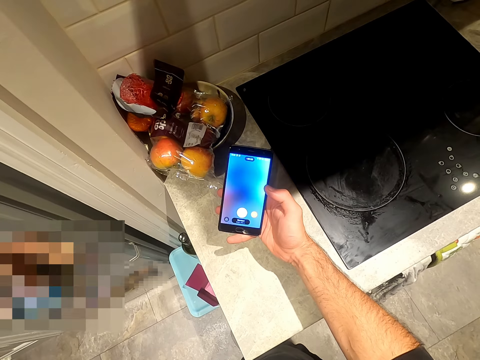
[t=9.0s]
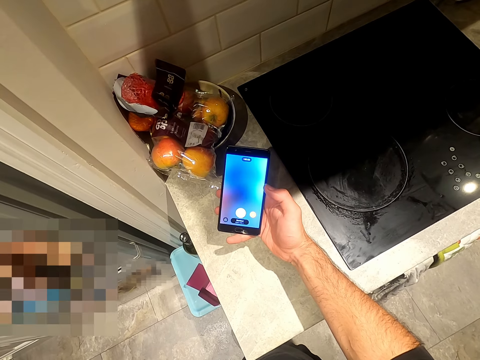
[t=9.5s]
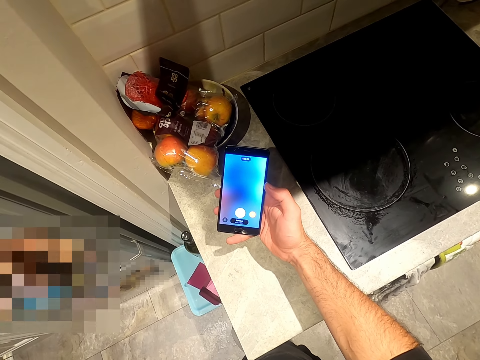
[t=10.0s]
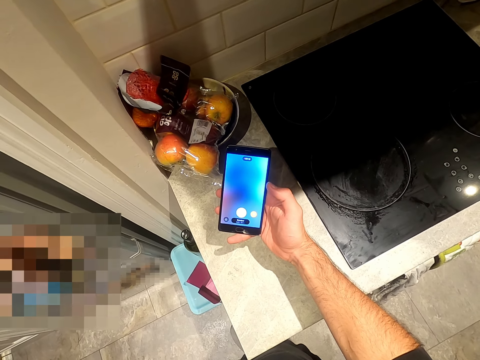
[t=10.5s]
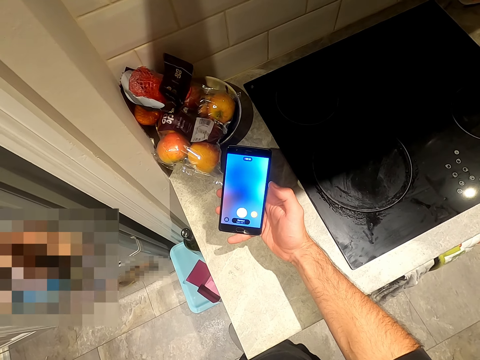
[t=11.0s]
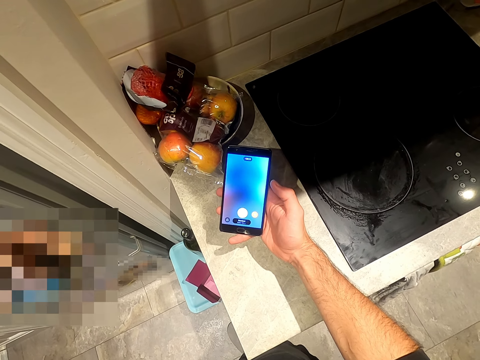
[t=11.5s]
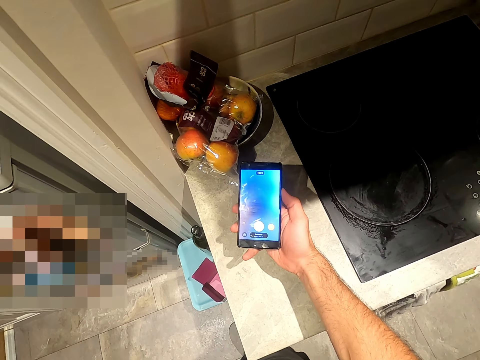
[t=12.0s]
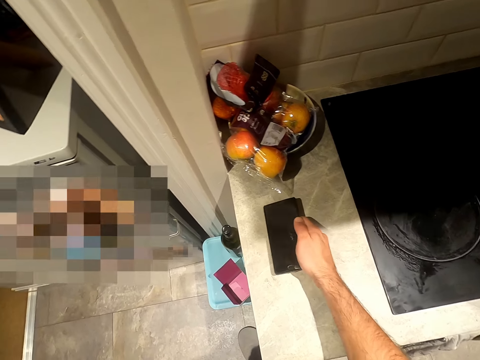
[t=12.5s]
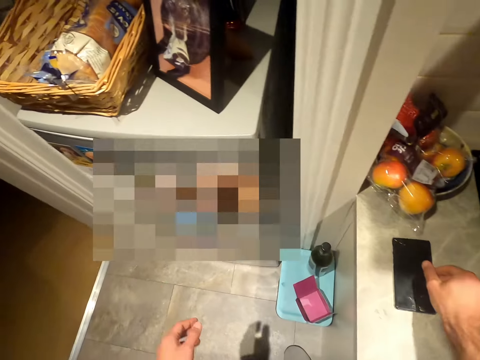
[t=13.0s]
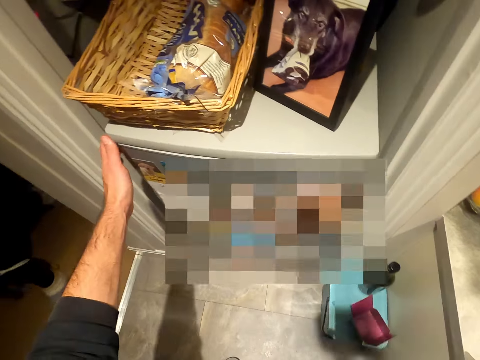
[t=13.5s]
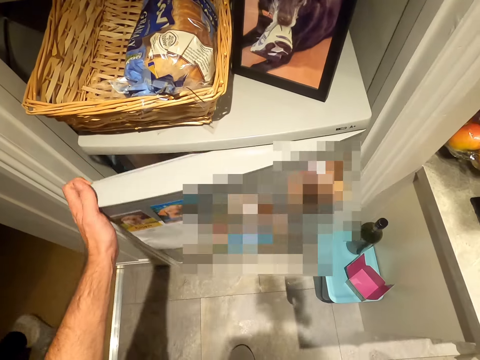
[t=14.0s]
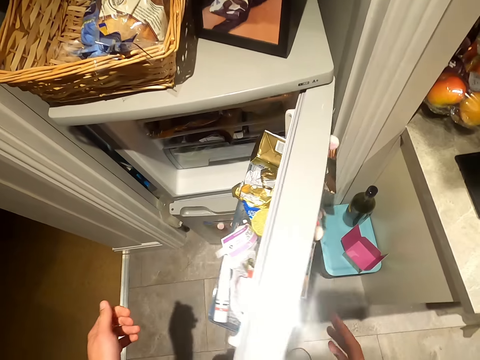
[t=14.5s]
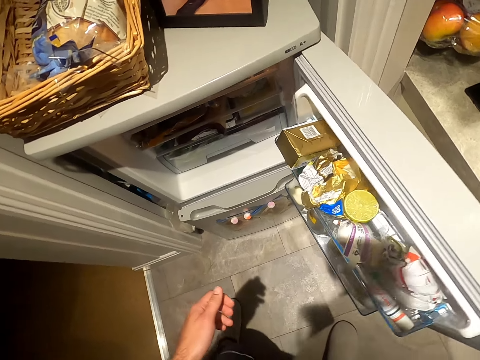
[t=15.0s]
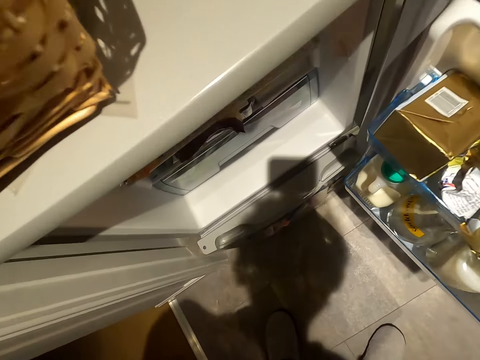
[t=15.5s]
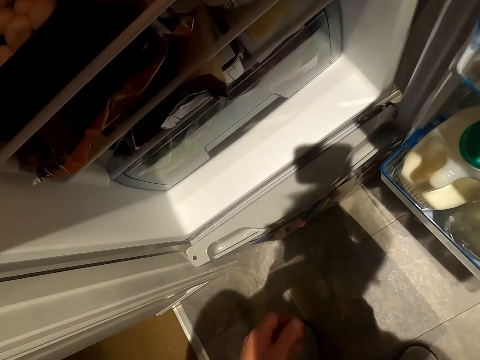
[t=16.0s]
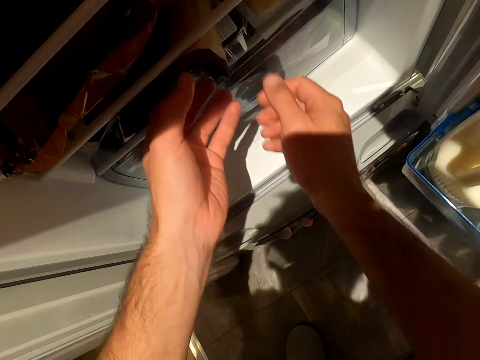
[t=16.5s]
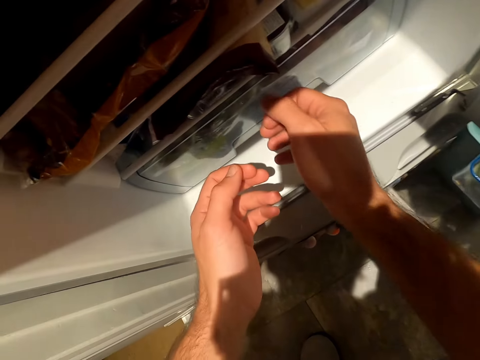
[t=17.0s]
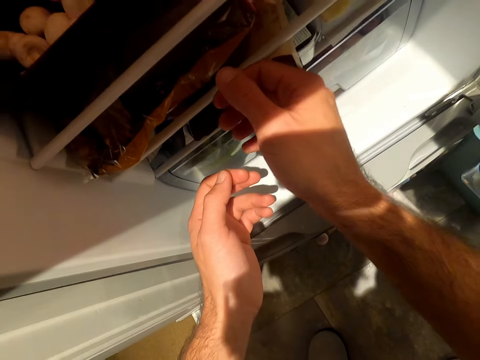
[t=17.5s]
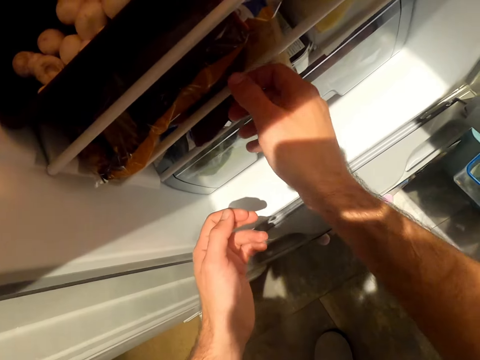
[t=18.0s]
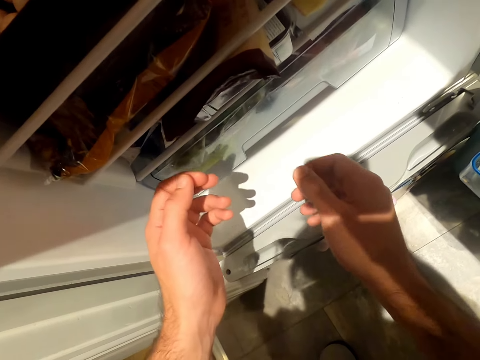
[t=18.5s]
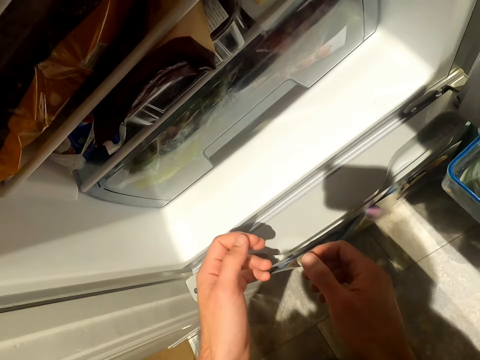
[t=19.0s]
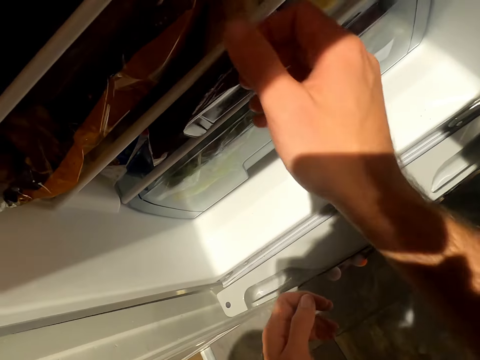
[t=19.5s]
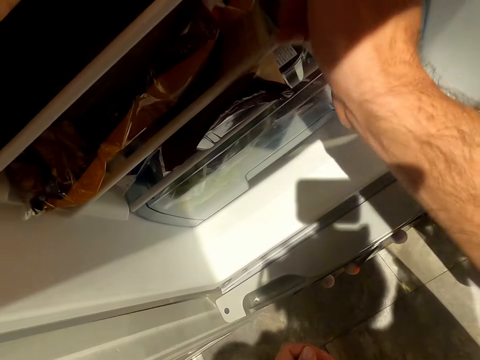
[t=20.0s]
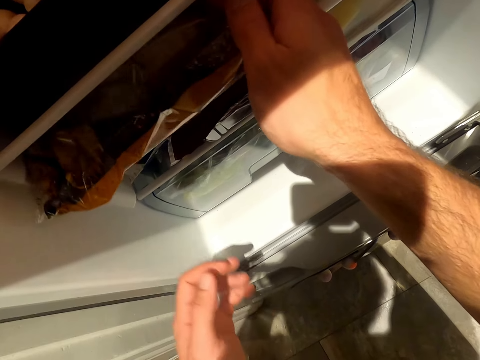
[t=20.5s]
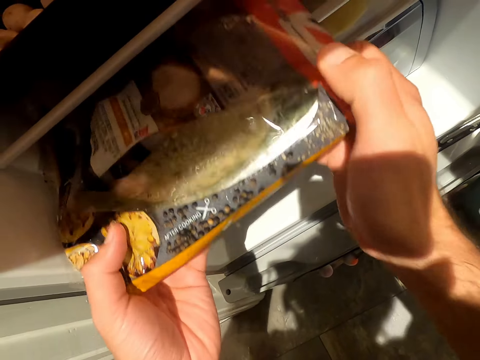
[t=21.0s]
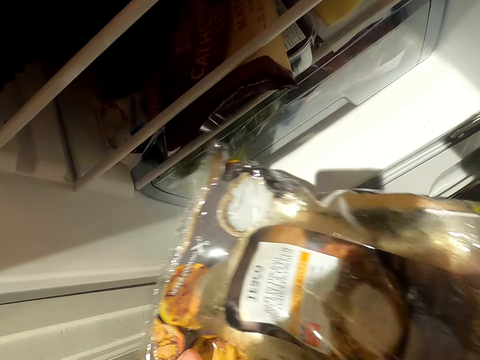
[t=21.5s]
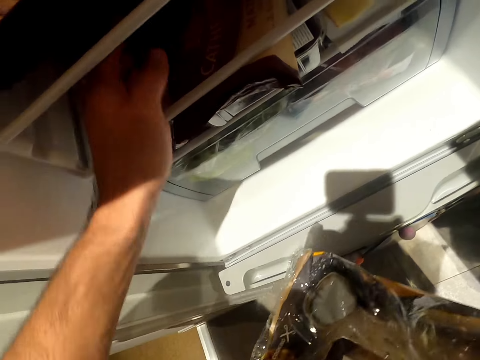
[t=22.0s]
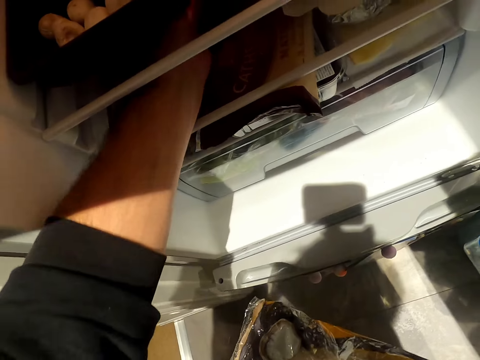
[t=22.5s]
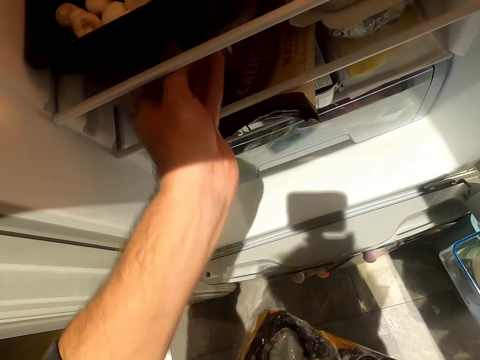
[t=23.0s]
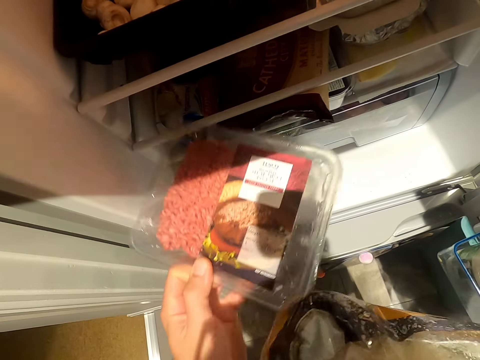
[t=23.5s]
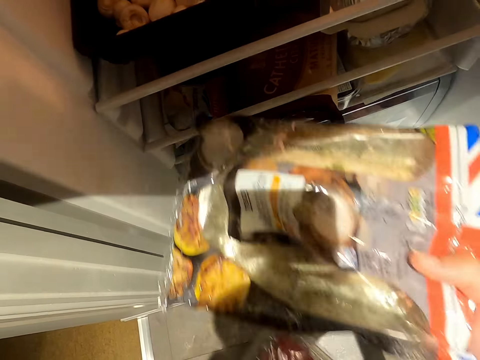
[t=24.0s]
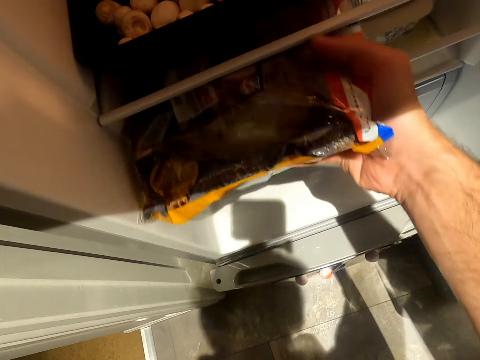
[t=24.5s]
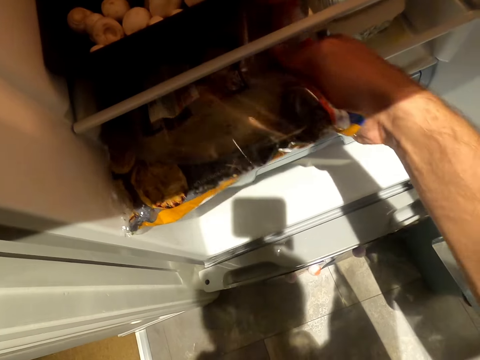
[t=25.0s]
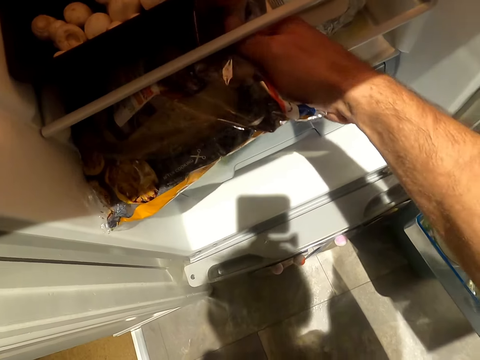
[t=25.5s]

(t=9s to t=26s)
The camera wearer scrolls the phone. They put the mobile phone on the table. They open the refrigerator in the room. They take snacks from the refrigerator.

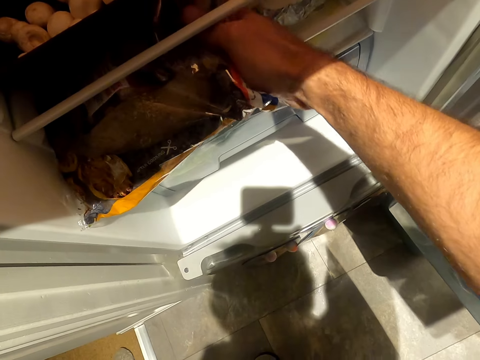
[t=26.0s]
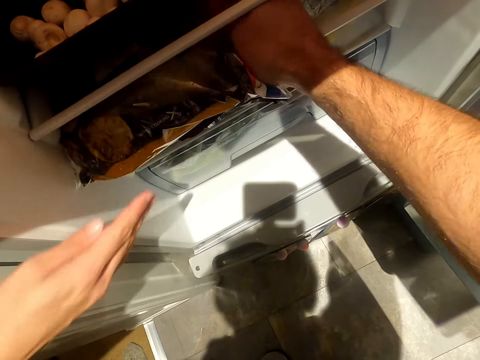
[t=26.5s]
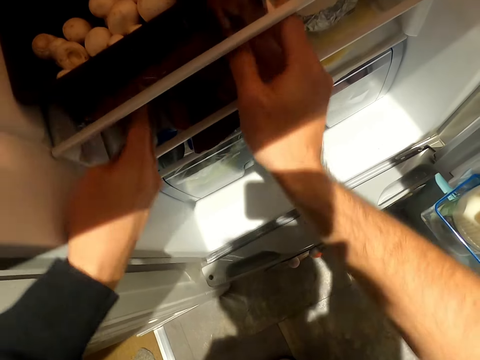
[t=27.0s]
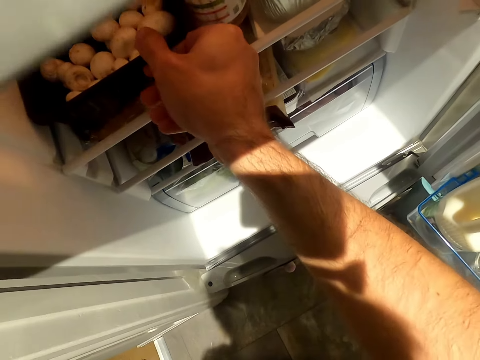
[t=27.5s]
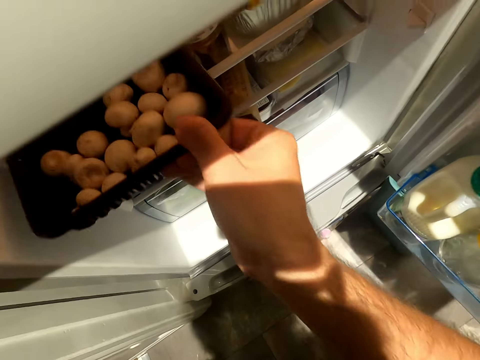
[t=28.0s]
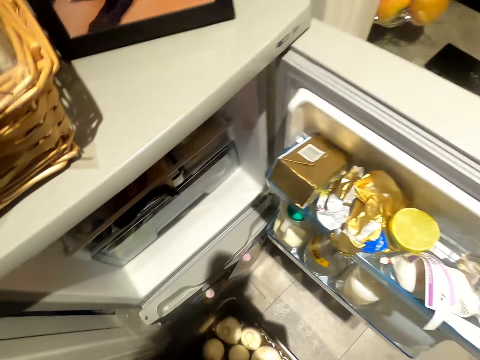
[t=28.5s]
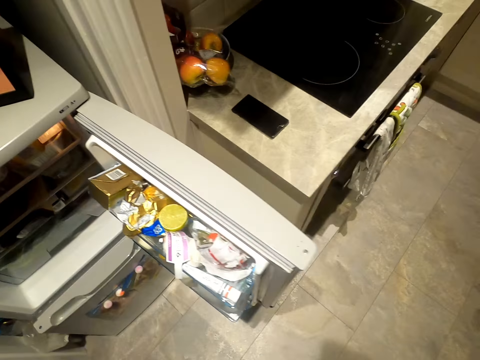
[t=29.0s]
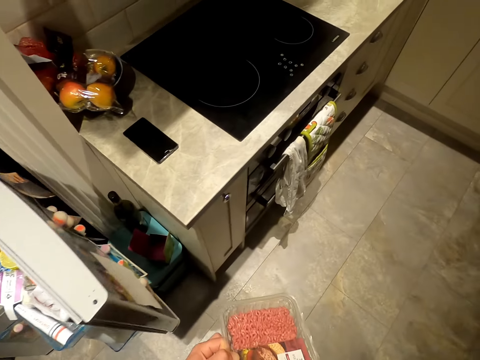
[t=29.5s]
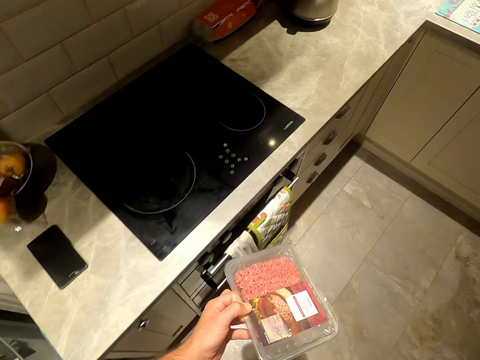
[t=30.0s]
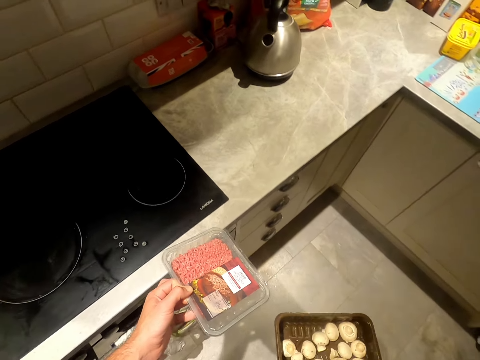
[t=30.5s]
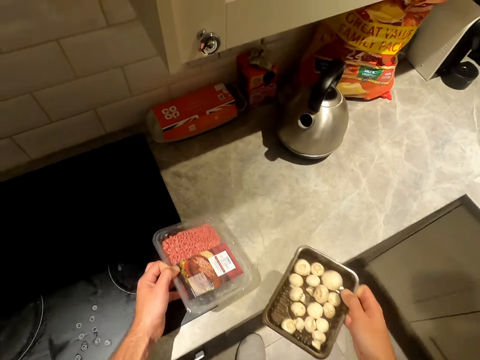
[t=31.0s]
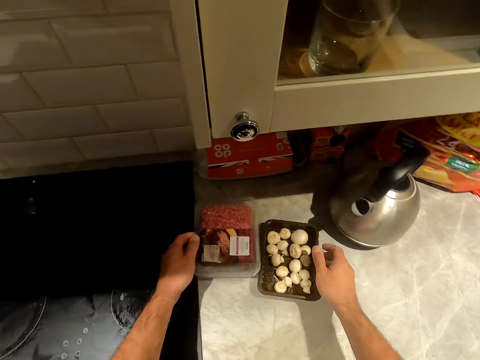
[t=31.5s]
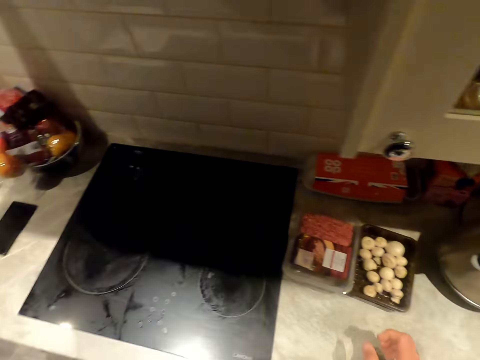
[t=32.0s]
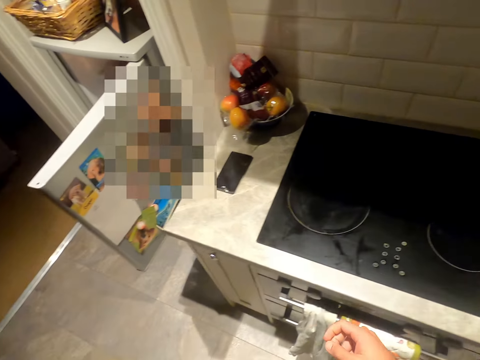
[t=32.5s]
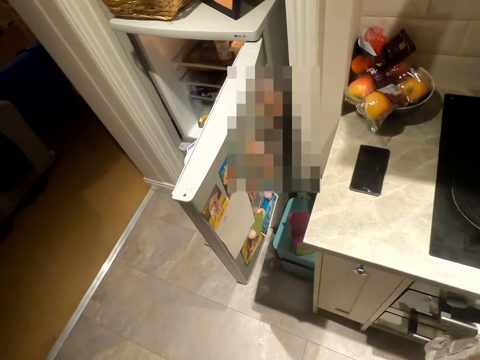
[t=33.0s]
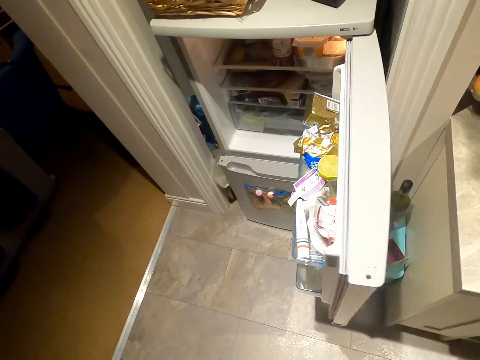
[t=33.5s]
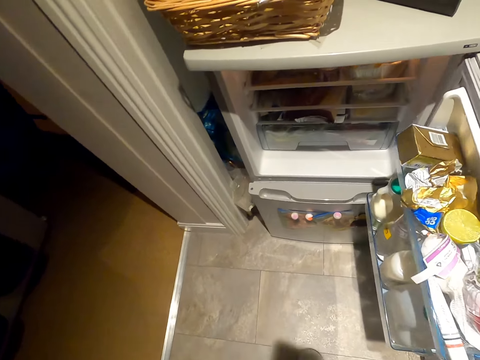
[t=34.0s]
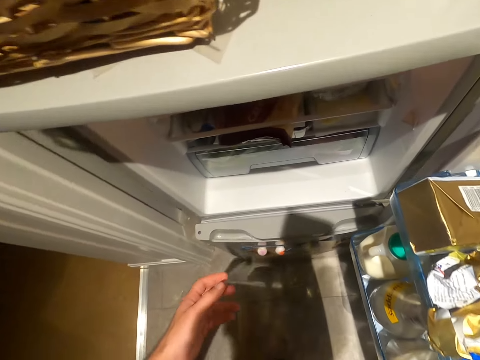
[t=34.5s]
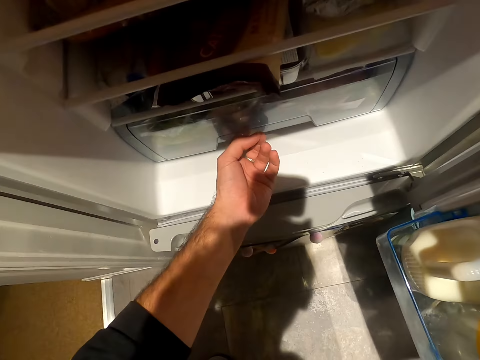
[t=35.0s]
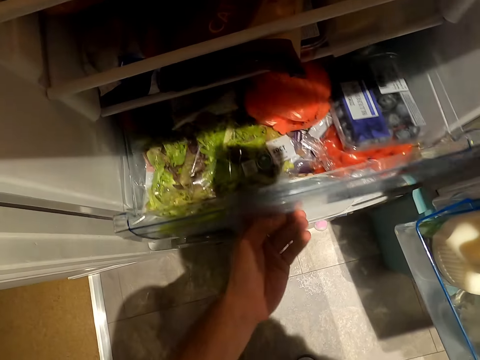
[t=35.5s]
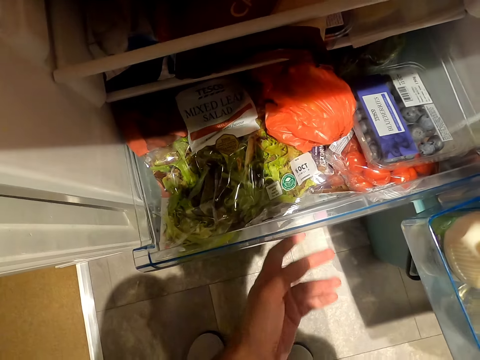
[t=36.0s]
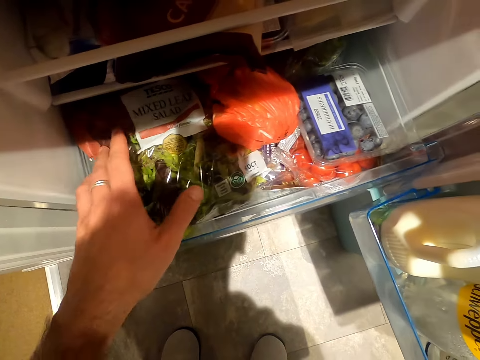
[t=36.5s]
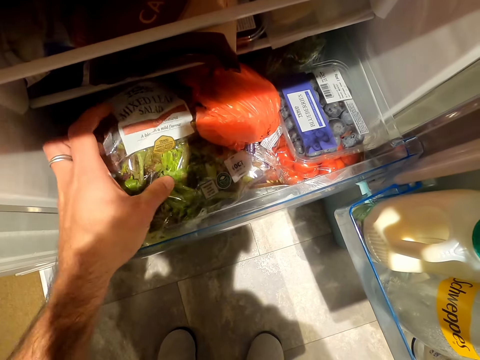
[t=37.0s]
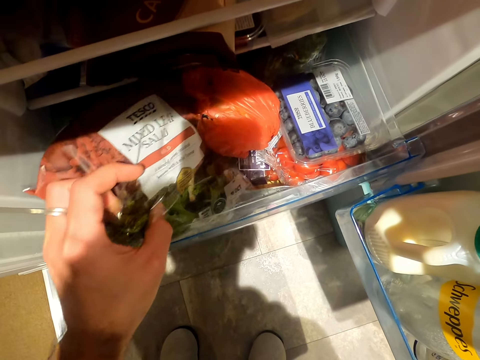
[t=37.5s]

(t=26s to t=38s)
The camera wearer takes food containers from the refrigerator. They put the food containers on the table. They open the refrigerator shelf.
